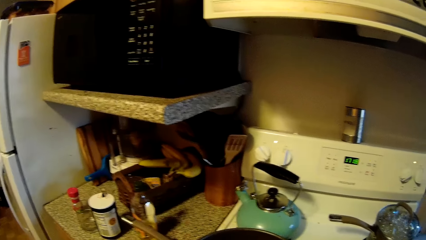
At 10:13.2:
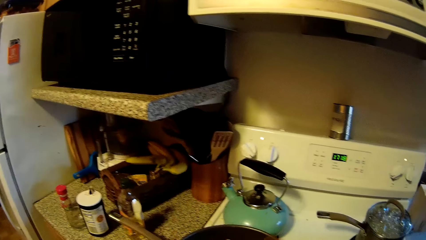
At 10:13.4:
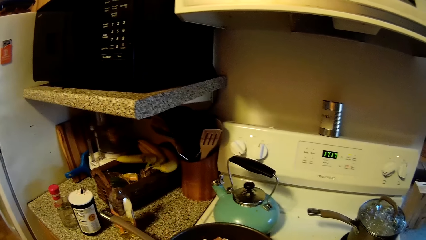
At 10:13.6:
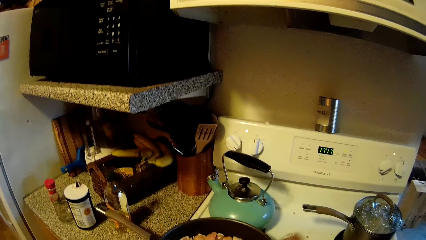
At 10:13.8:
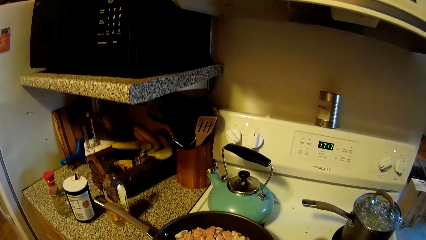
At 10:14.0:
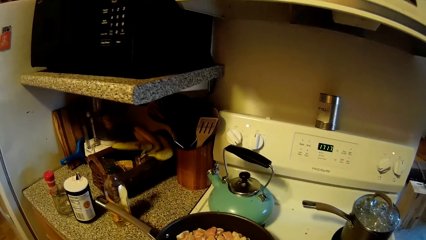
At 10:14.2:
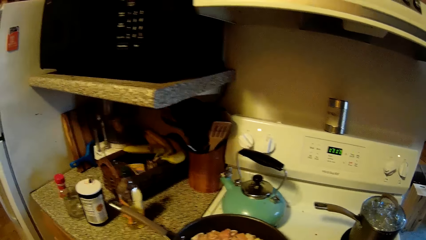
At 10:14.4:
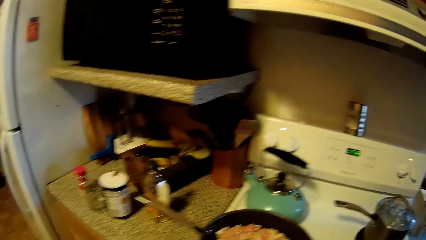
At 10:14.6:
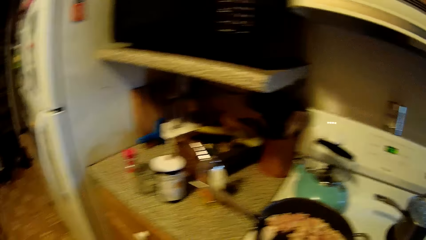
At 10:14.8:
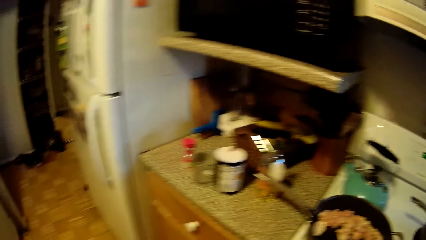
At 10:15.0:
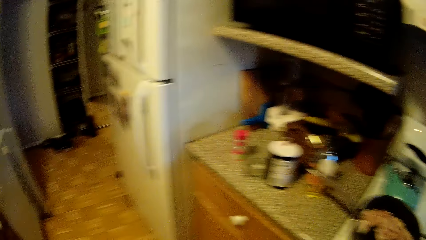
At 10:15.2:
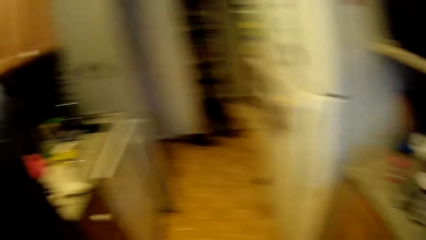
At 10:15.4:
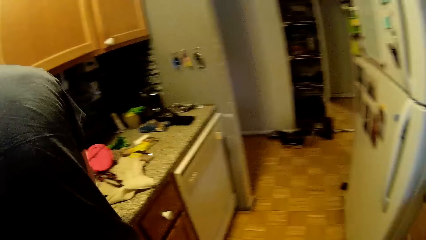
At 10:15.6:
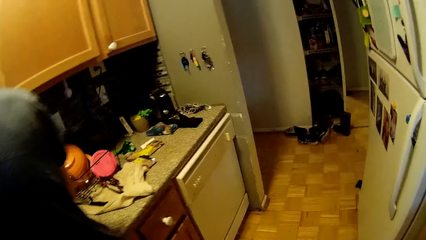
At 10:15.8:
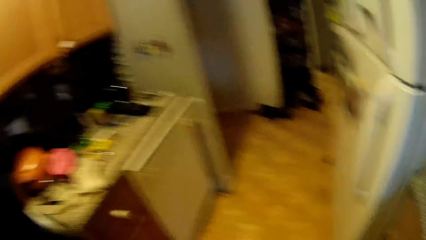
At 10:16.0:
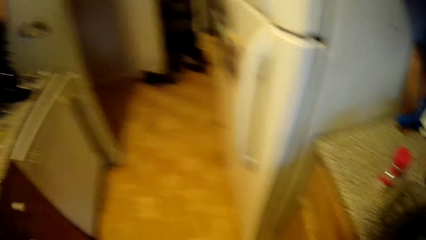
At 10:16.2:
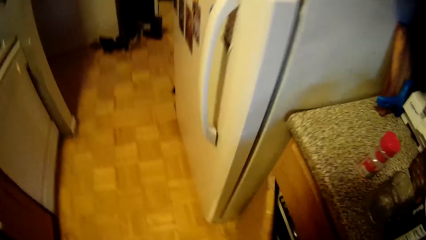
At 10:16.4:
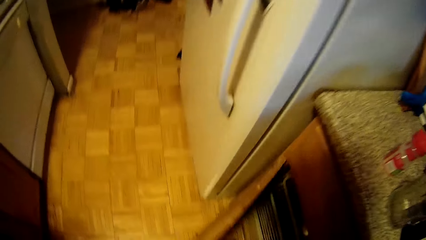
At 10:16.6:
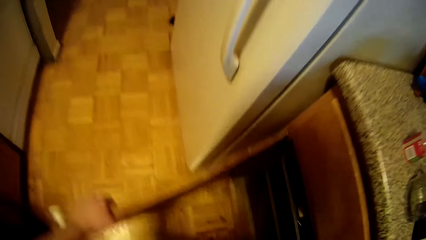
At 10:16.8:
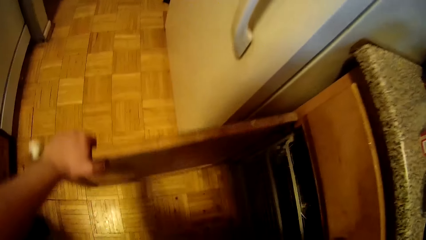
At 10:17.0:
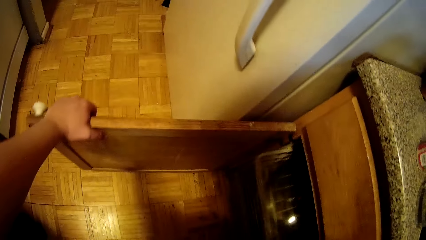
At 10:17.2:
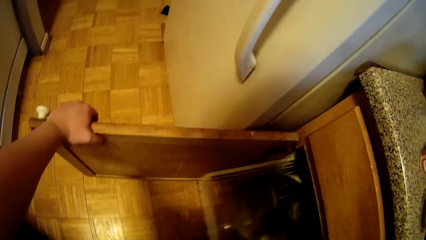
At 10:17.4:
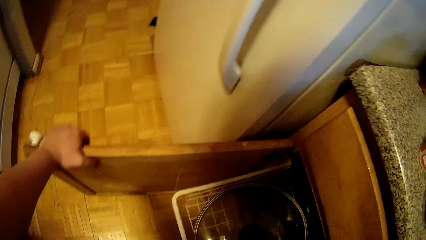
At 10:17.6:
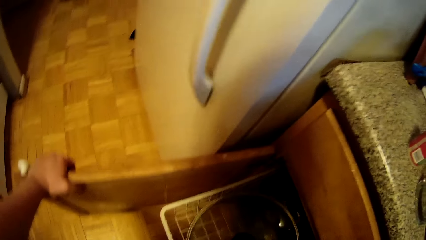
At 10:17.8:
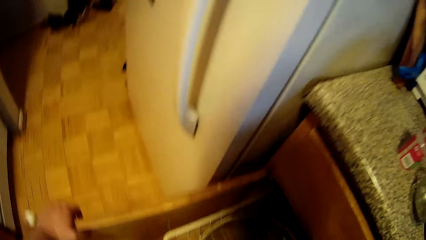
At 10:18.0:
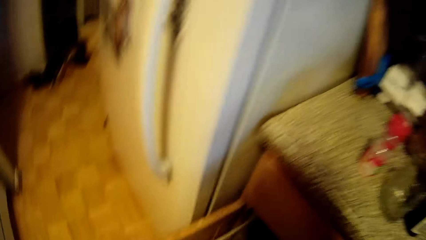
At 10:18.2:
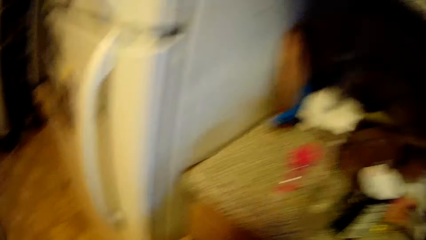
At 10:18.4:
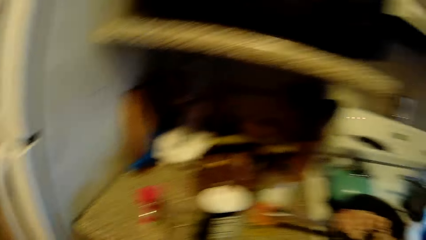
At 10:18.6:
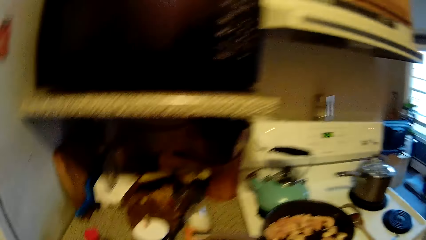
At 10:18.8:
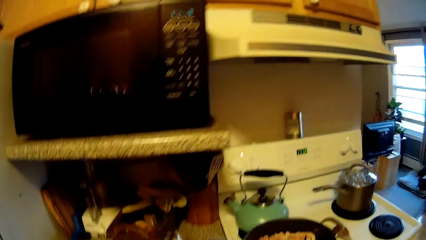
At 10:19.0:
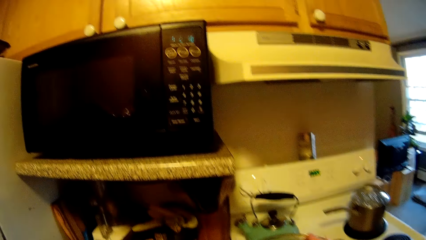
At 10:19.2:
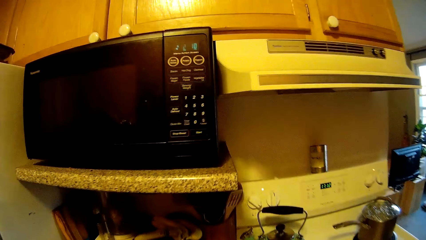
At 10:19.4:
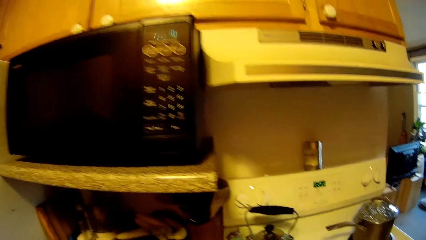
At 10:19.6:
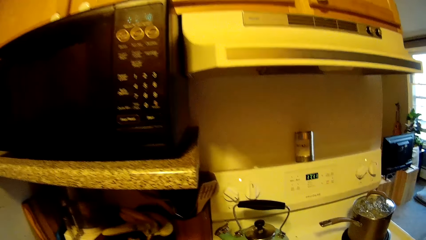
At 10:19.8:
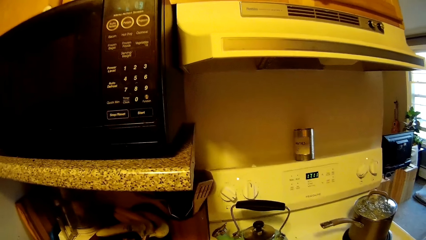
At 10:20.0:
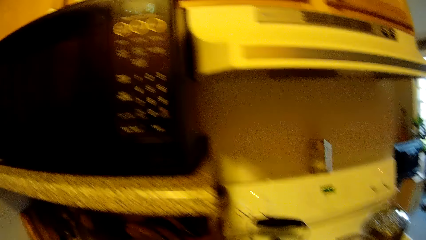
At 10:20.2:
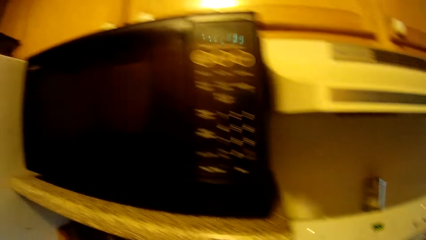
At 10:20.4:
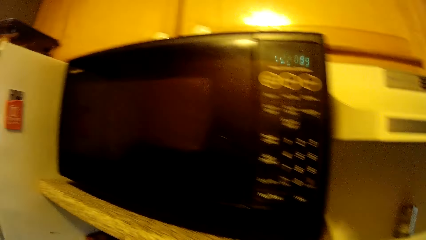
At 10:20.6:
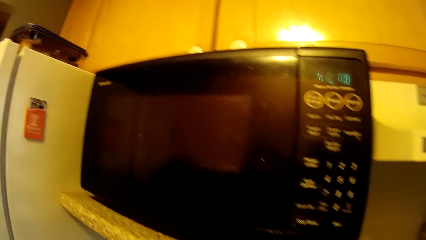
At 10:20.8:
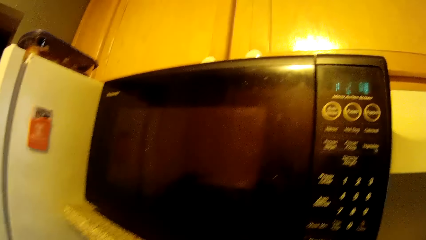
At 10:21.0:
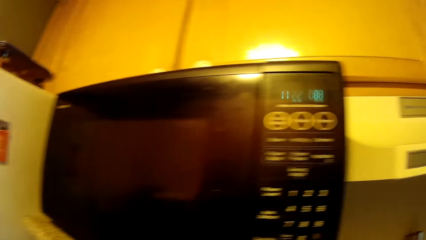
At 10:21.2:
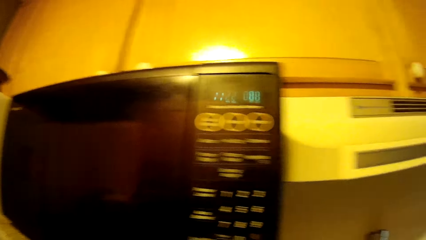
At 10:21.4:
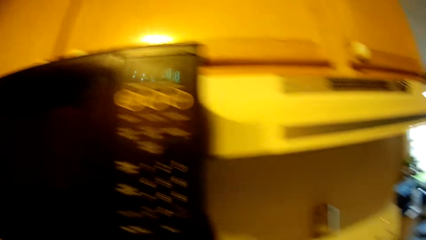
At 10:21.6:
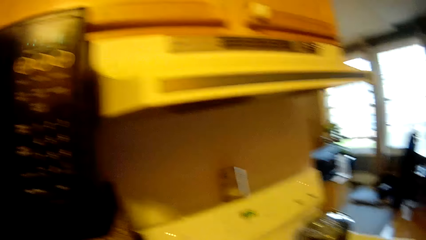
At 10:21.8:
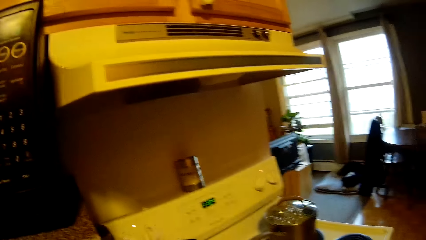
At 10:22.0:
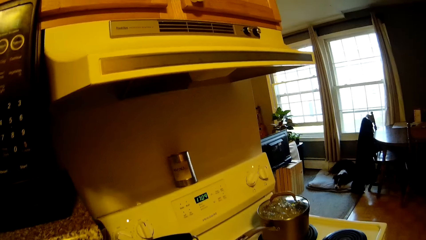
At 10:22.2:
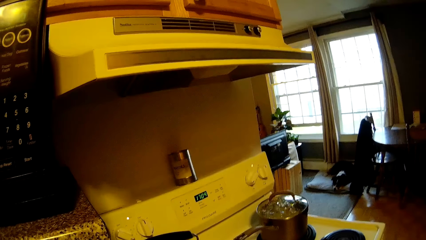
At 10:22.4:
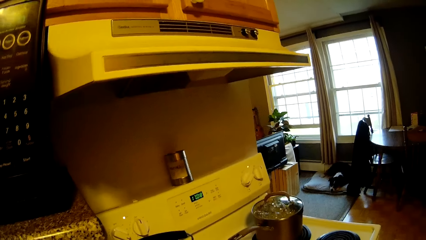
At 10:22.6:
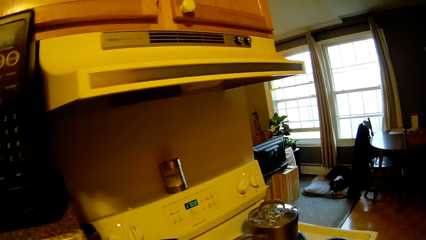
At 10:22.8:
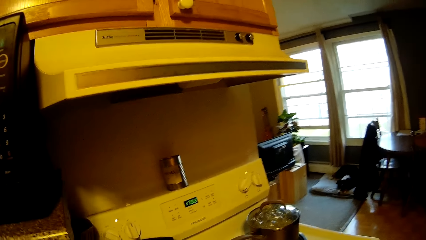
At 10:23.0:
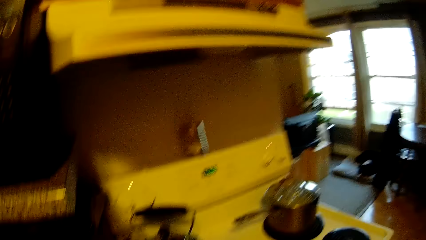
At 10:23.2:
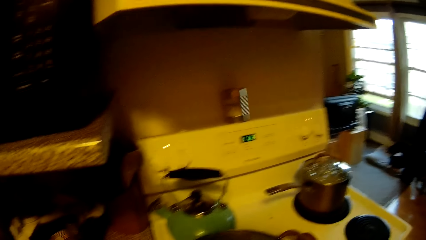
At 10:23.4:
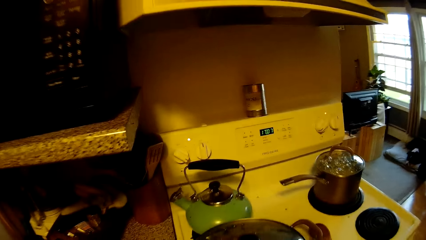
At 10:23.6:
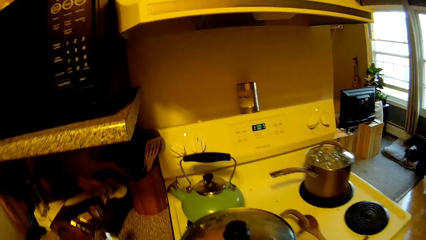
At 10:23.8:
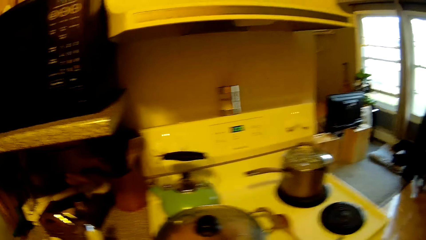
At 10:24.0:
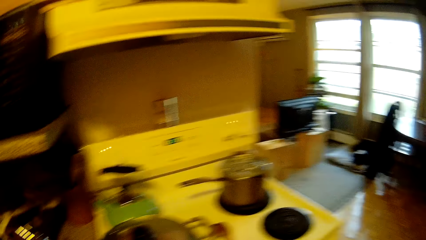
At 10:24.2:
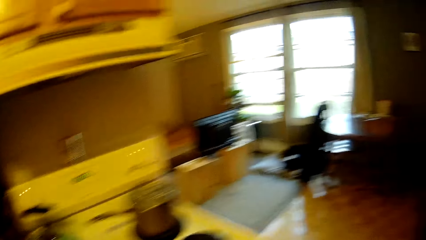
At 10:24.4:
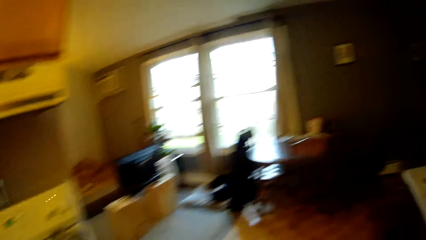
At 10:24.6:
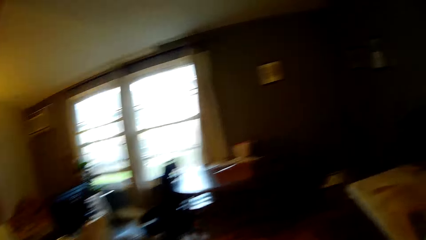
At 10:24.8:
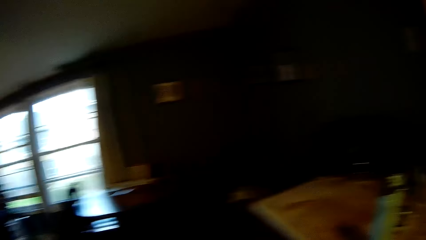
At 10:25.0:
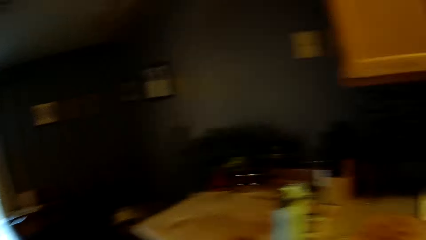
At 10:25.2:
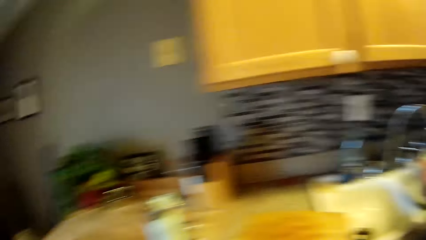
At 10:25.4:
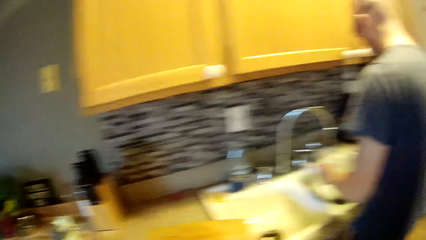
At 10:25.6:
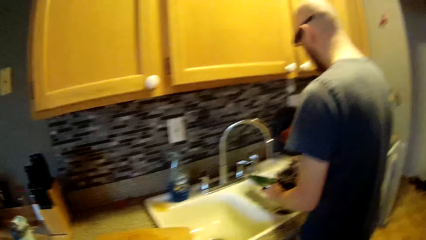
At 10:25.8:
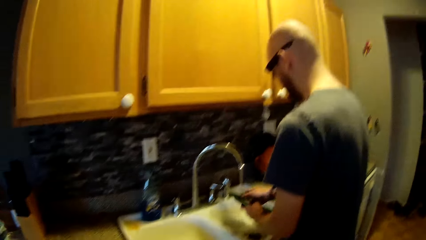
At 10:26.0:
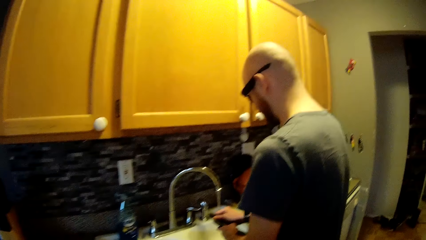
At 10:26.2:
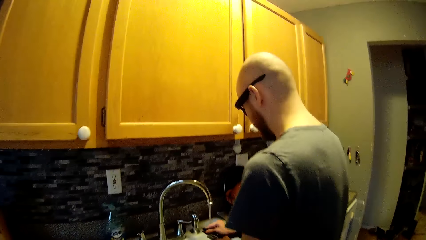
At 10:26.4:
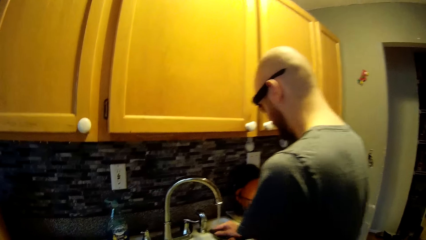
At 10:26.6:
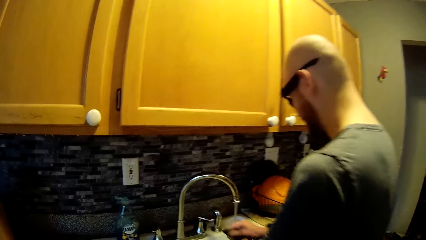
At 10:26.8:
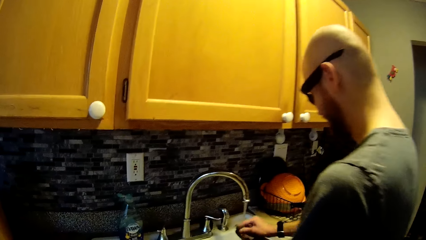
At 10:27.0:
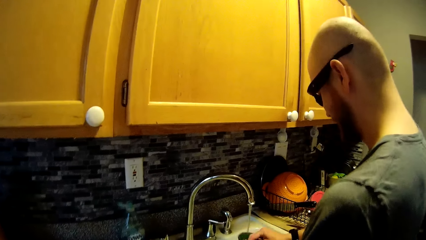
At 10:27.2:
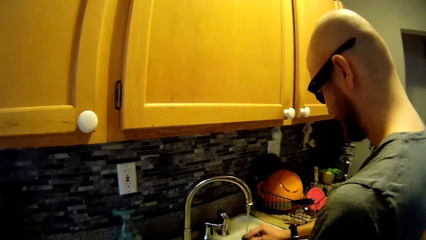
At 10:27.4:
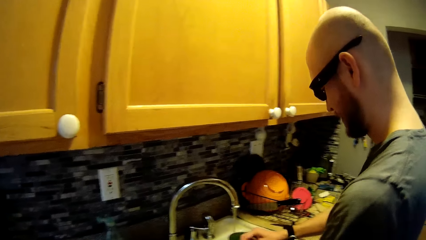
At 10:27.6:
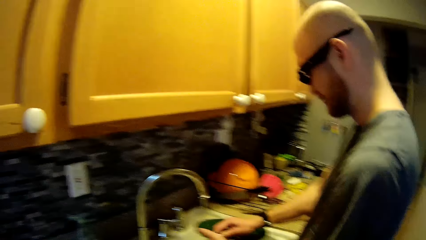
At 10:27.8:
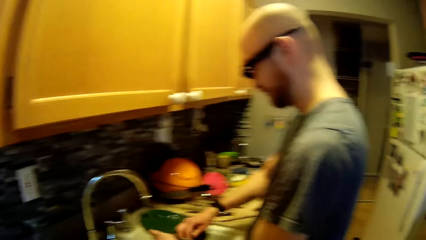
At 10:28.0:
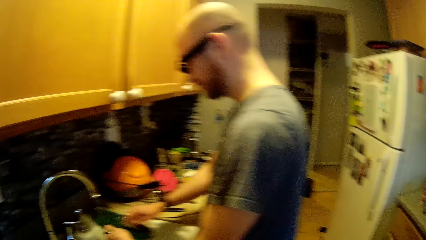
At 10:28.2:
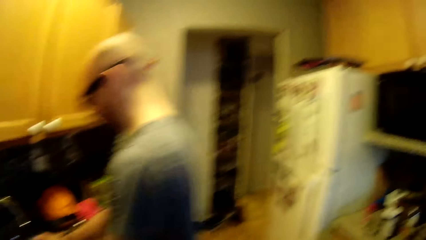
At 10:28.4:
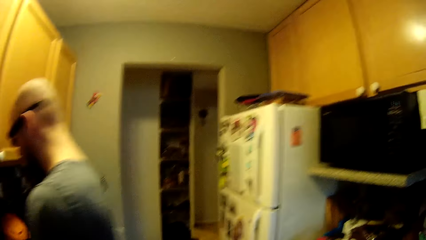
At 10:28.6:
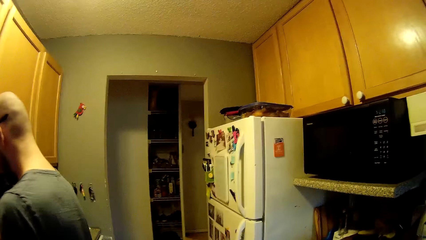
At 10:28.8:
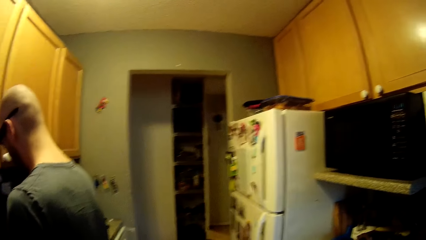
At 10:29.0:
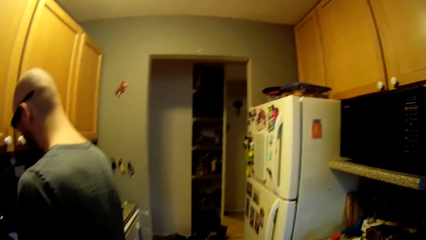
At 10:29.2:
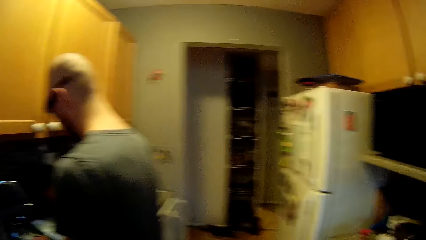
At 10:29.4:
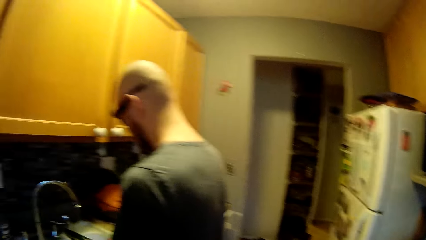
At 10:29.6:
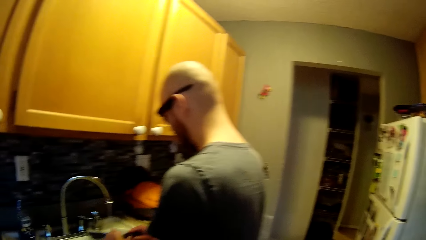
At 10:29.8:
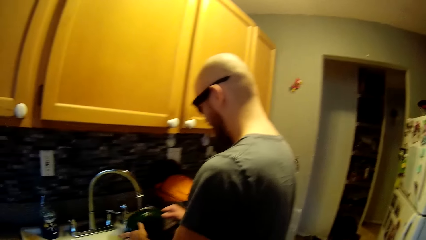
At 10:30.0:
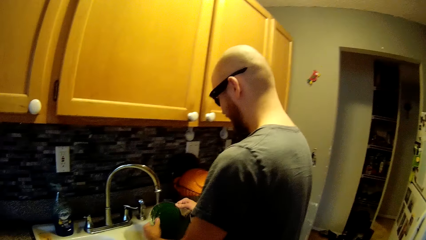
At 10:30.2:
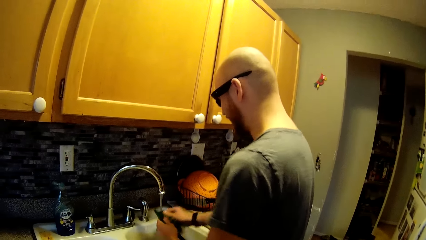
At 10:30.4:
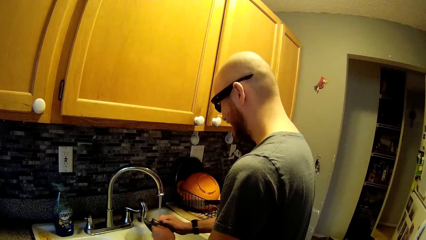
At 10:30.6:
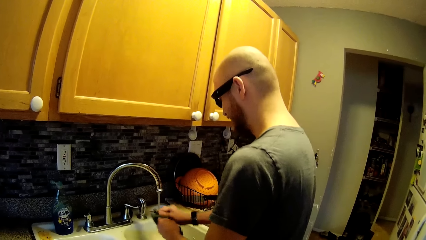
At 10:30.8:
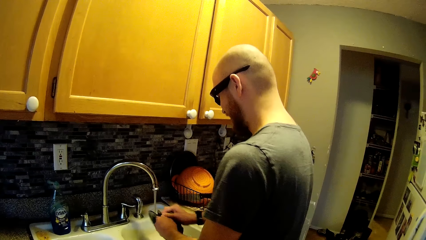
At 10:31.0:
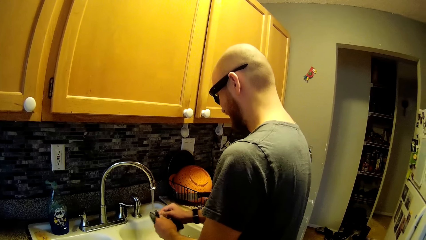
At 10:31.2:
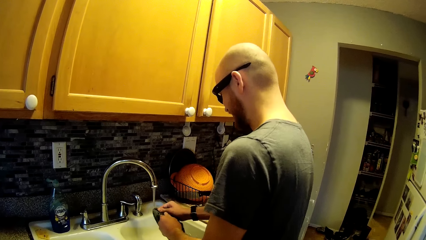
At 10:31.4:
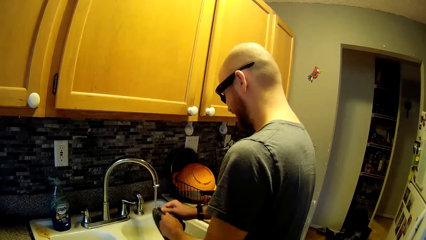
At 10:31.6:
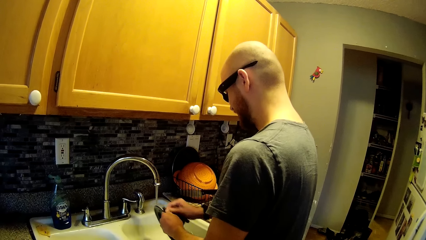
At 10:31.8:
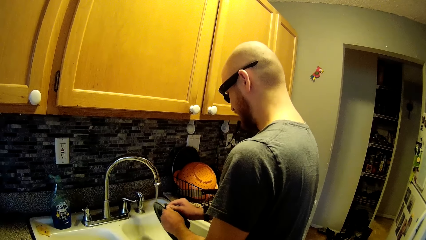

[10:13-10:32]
The camera wearer walks in the room. She opens a cabinet door with her left hand. She pulls a tray from the cabinet. She looks around the room. She walks in the room. A man washes the plate or lid in his left hand with his right hand. The camera wearer converses with the man.
